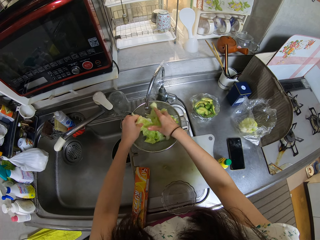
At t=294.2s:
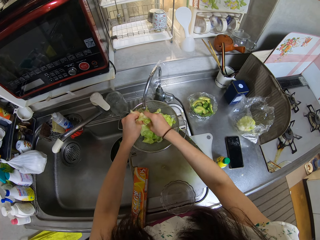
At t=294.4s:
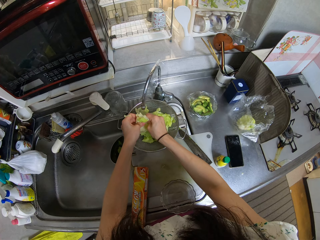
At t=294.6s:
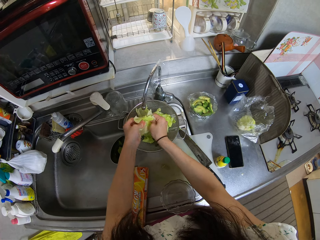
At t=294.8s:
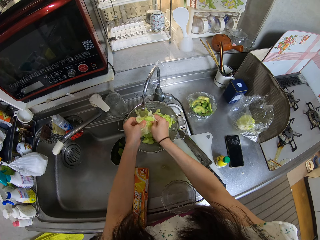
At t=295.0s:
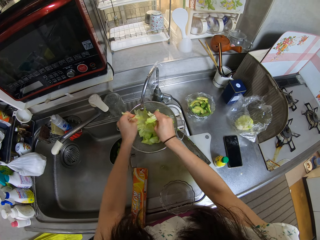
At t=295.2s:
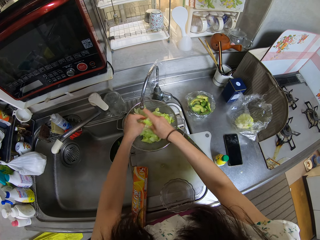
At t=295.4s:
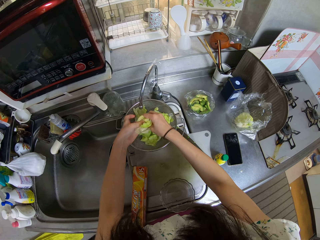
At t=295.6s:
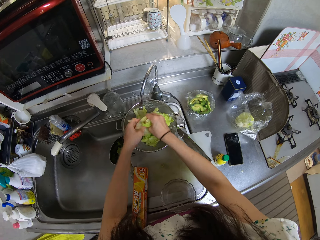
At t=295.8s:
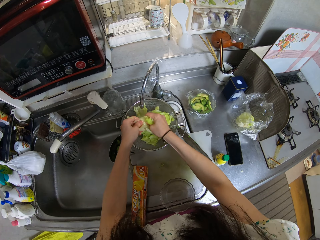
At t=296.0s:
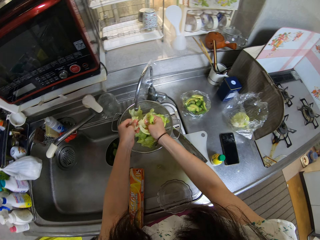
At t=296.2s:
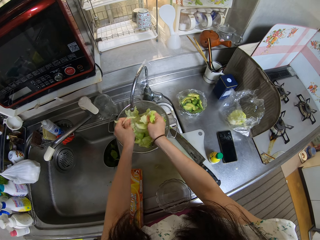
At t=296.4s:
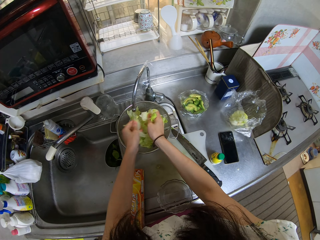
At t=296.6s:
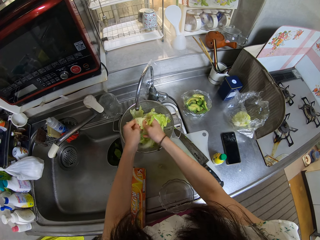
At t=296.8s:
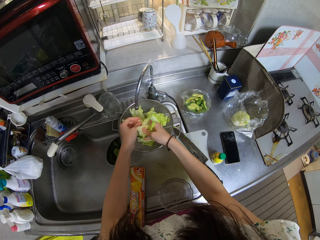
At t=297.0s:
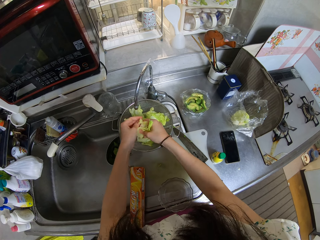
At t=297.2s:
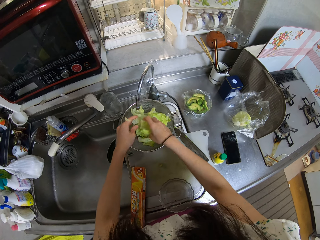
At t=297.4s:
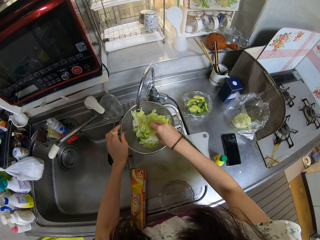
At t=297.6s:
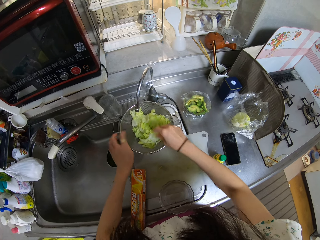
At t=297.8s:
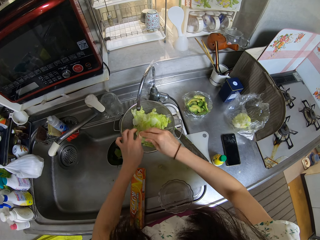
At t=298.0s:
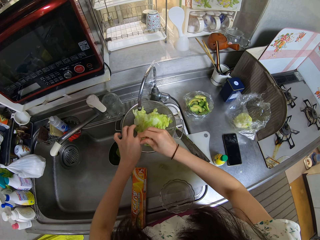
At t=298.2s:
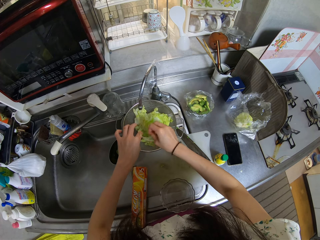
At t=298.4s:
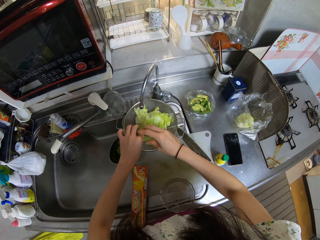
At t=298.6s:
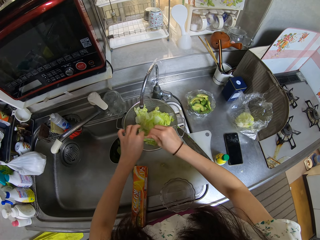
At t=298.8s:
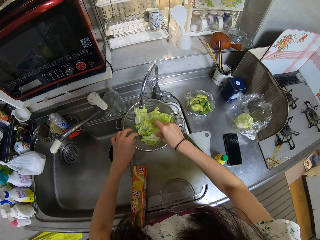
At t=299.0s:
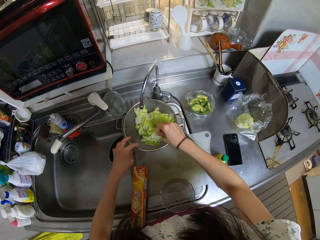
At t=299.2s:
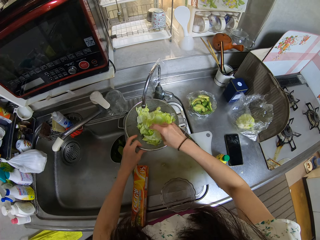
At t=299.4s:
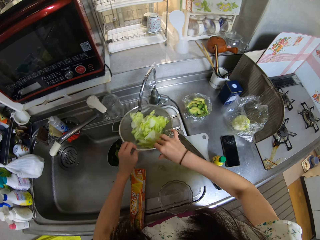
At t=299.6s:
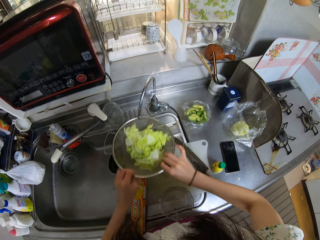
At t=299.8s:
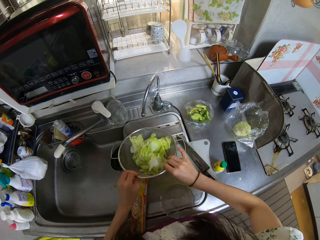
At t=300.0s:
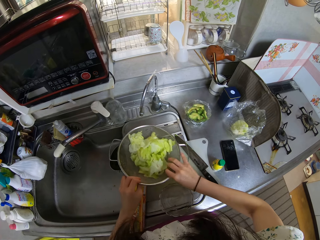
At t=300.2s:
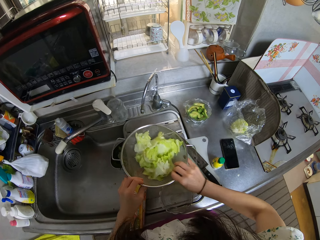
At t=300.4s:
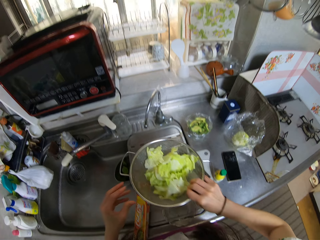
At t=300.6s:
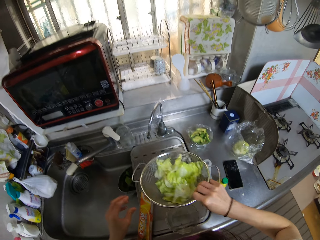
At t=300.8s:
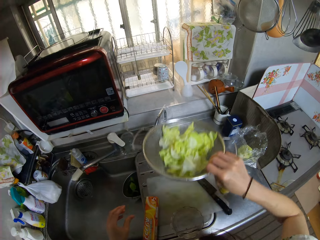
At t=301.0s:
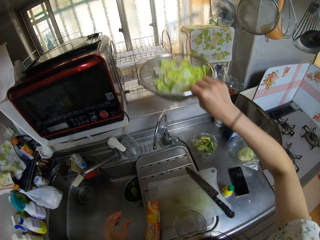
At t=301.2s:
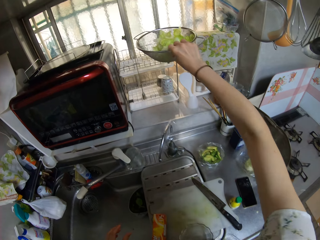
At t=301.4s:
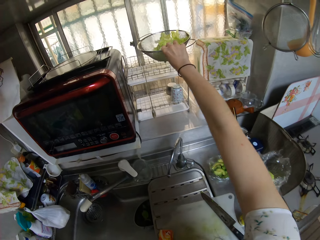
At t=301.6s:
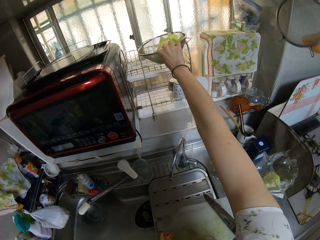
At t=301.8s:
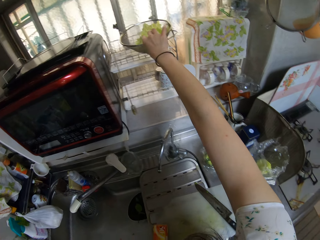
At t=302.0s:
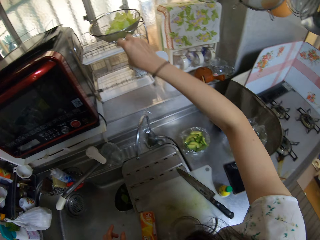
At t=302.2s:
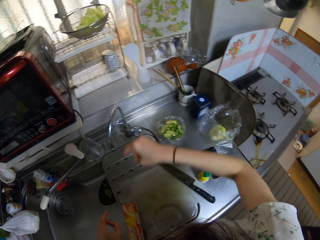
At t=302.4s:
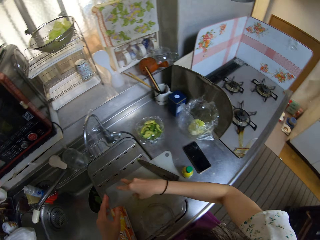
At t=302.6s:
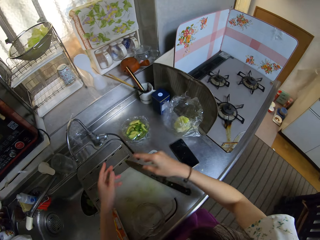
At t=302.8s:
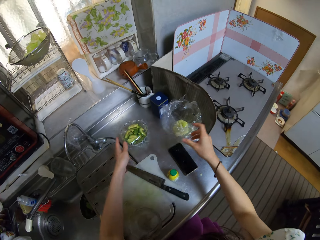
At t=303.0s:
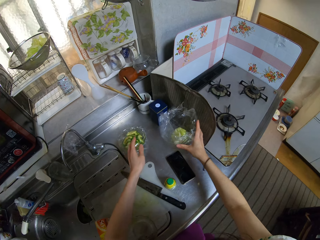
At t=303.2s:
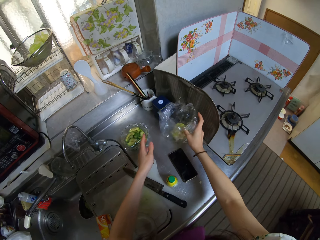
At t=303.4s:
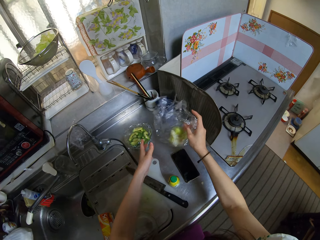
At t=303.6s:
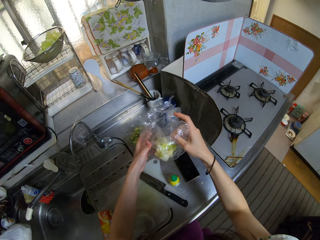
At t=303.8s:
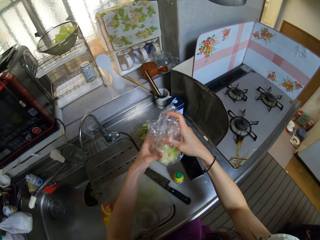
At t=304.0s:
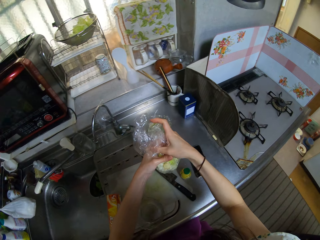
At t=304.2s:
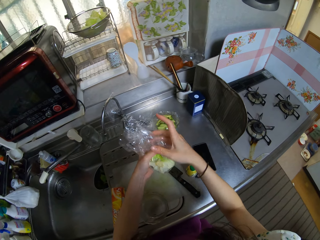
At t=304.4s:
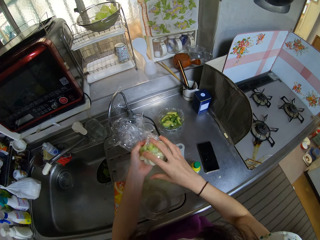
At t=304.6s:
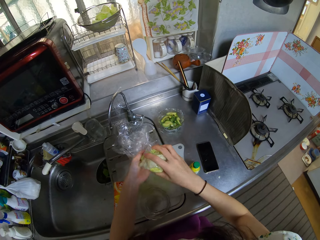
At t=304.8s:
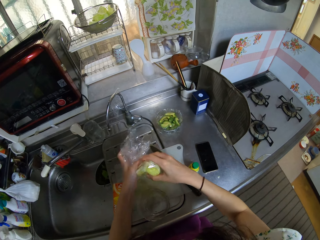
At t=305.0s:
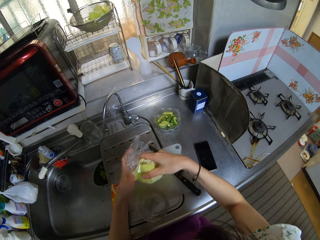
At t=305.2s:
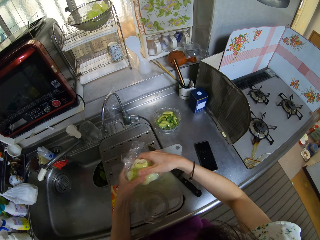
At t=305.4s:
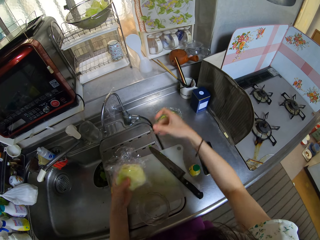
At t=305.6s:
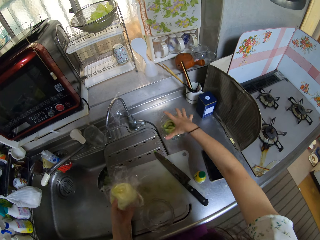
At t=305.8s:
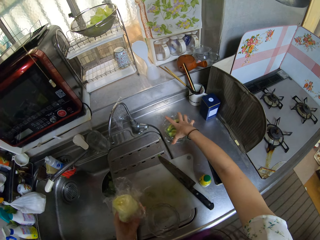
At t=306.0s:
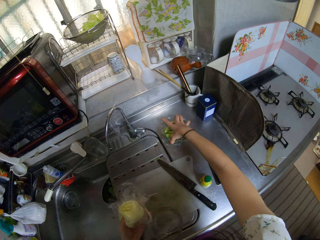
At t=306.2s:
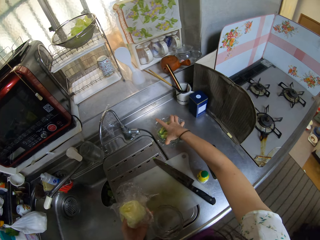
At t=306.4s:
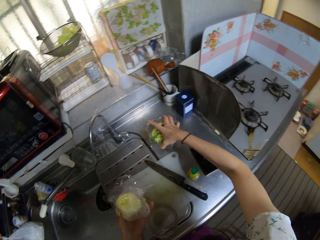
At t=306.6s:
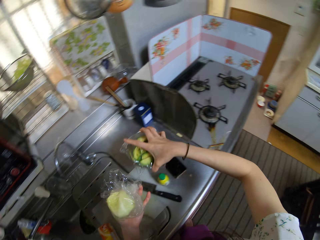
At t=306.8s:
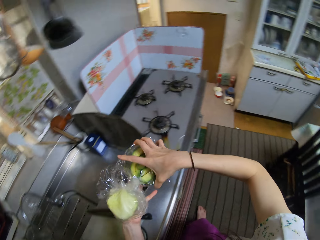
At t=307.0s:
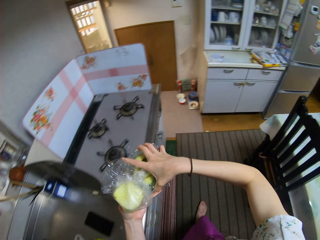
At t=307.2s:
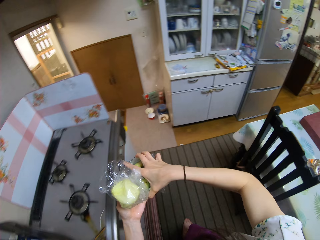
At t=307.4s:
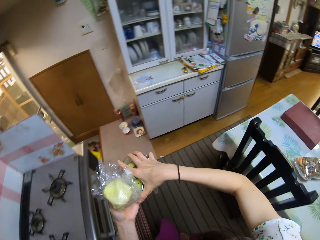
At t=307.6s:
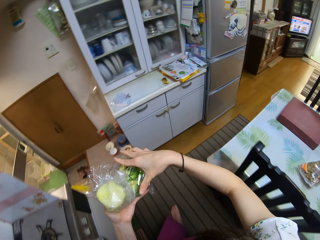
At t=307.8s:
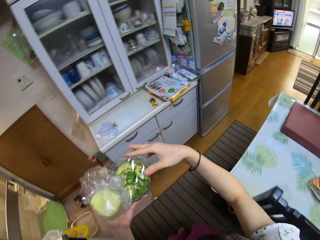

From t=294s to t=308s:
The camera wearer shakes the sieve. She takes the sieve. She drops the sieve on a dish drainer. She picks up a nylon of cabbage from the counter. She folds up the nylon. She wraps something. She picks up the bowl of avocado pear. She moves the bowl to her left hand.

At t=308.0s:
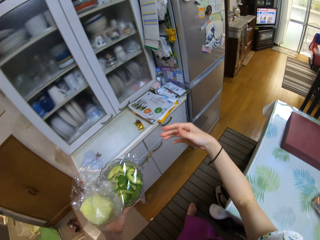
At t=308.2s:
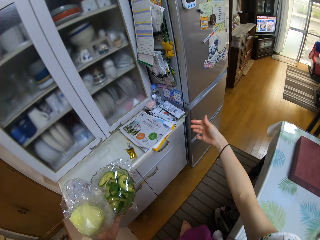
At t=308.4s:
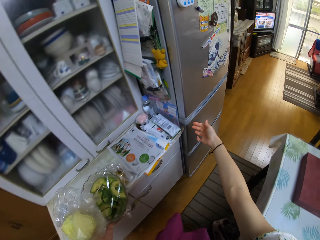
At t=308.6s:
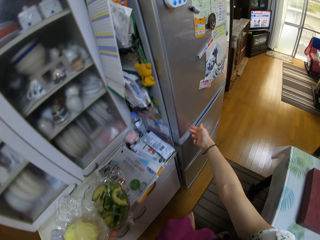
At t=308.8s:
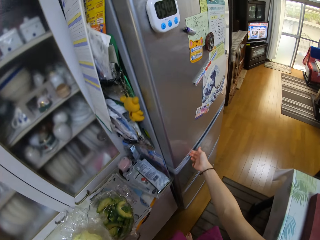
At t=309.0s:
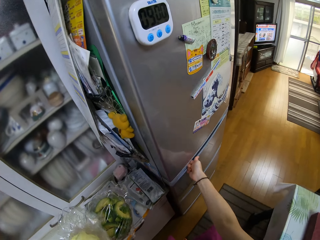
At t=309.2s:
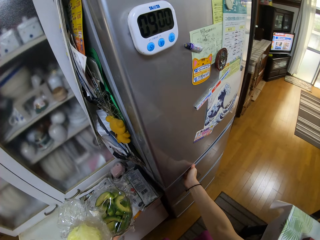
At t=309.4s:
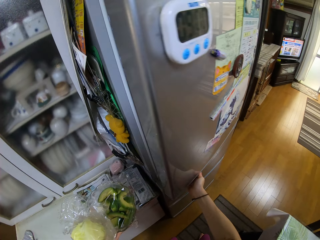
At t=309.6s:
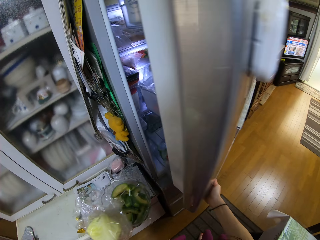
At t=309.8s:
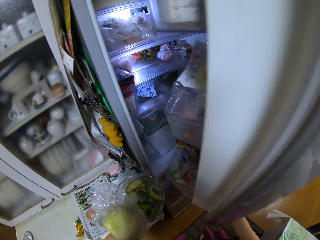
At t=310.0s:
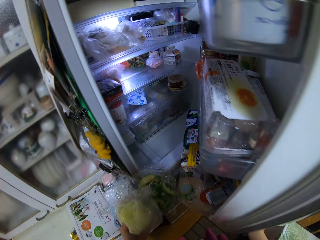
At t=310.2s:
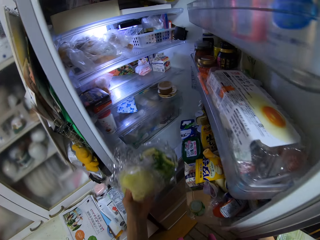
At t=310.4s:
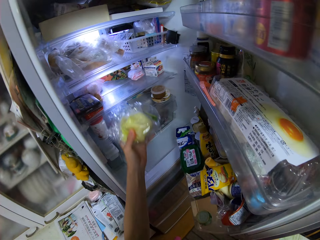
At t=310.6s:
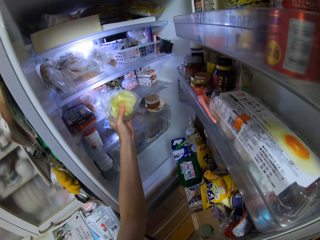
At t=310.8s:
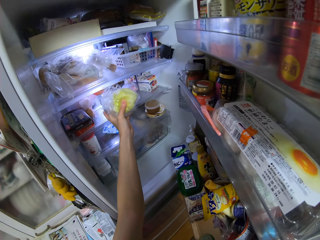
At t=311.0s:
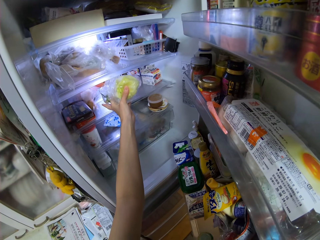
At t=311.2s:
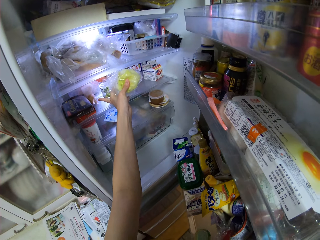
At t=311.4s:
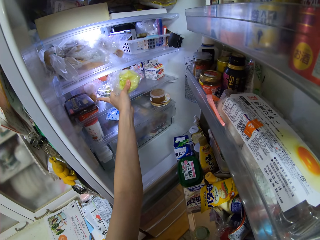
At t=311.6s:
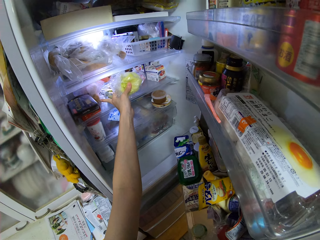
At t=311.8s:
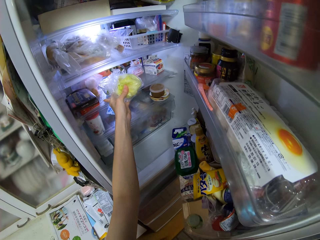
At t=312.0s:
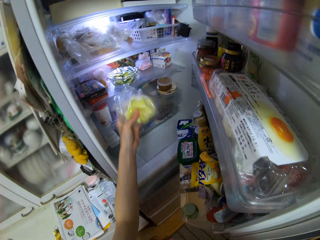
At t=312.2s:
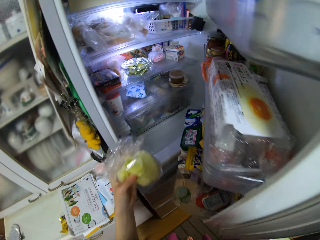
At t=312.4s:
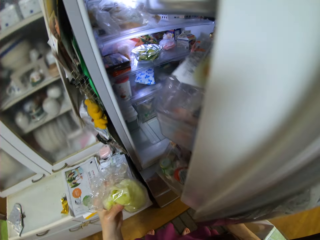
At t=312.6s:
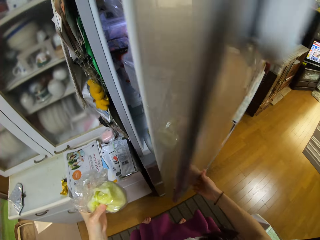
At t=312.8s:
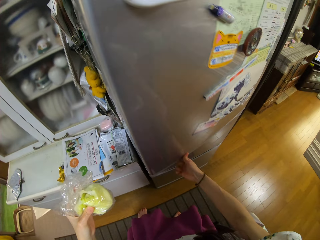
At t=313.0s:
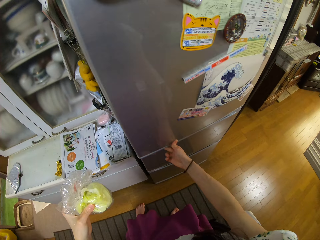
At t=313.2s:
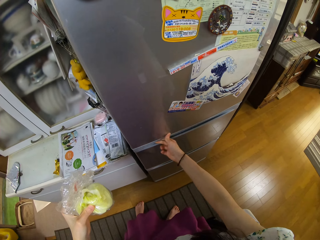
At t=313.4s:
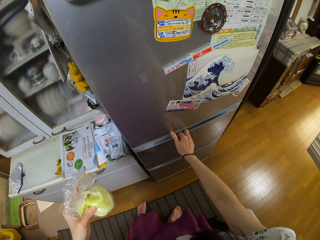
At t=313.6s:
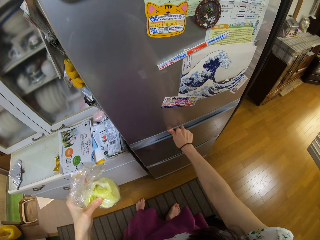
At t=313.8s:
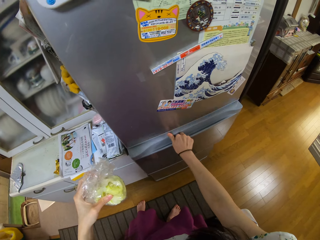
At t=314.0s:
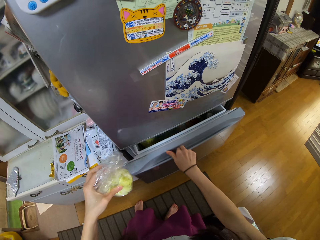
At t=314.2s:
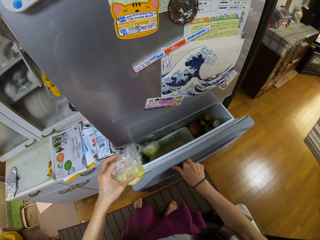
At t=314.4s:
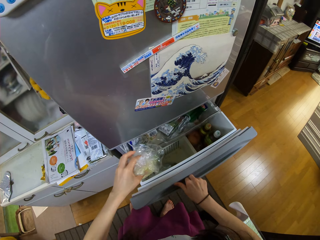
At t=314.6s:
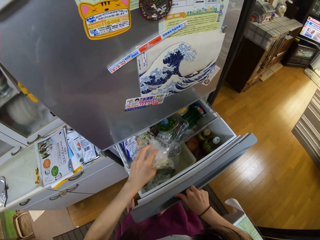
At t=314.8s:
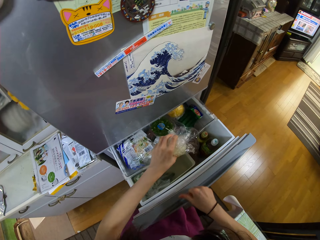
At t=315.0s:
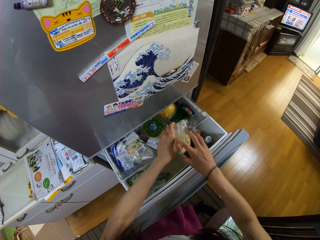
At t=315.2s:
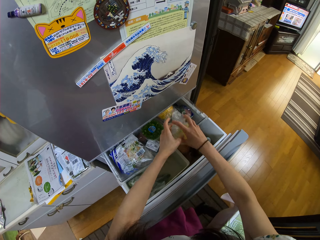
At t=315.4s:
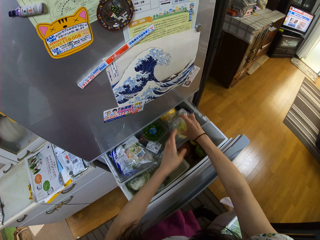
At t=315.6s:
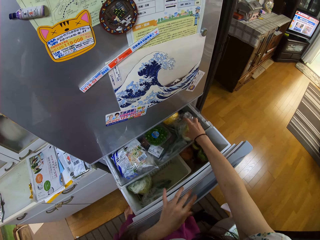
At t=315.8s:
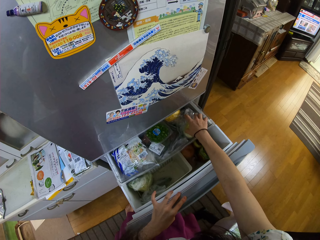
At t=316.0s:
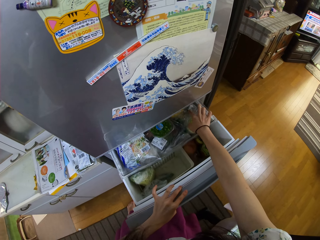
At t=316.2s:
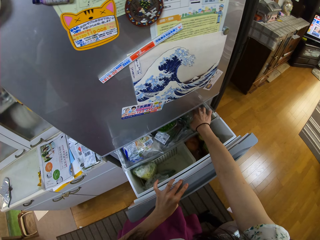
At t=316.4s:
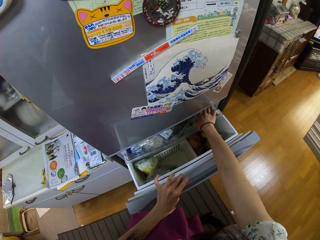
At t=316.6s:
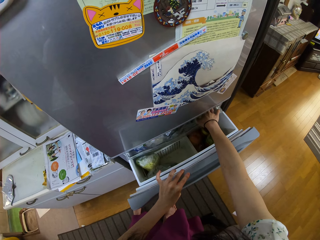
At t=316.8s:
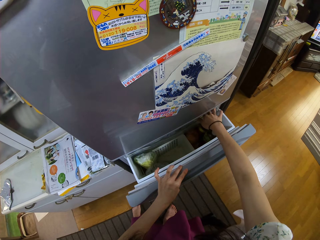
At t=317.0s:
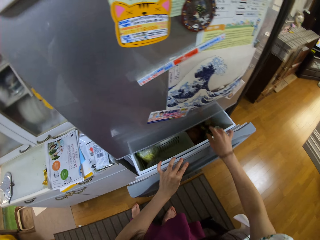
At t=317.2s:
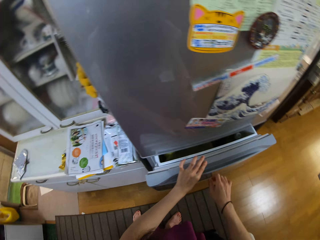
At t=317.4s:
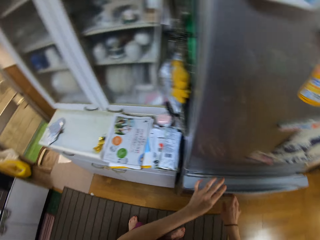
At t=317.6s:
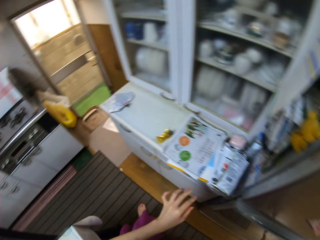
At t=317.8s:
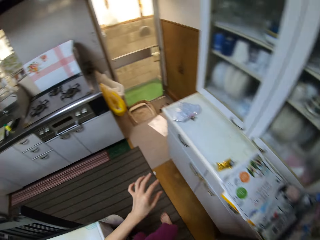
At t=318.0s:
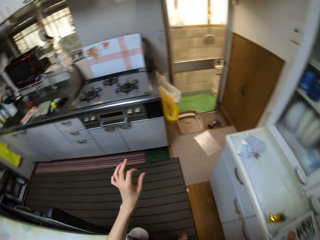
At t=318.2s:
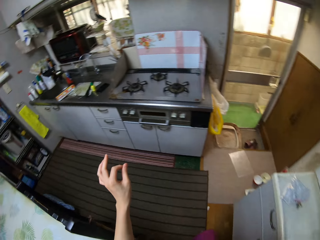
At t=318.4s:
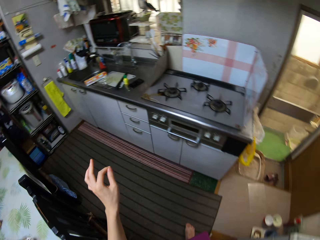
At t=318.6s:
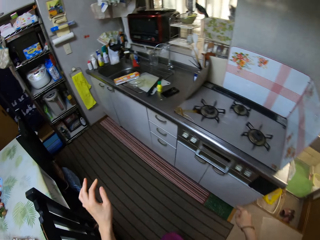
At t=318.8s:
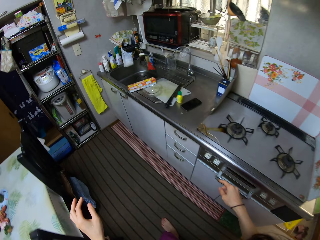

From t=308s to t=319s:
The camera wearer walks in the kitchen. She opens a refrigerator. She drops the bowl in the refrigerator. She closes the refrigerator. She opens the bottom compartment of the refrigerator. She moves the cabbage to her right hand. She places the cabbage in the compartment. She closes the compartment.
